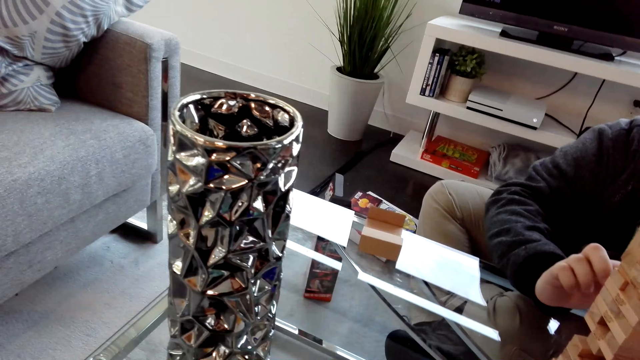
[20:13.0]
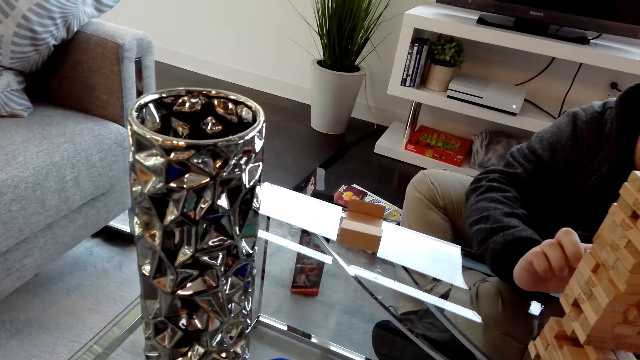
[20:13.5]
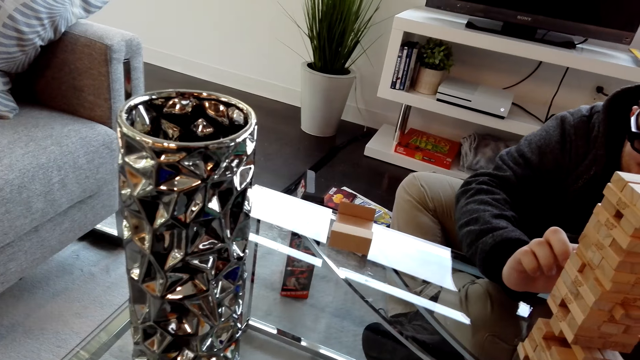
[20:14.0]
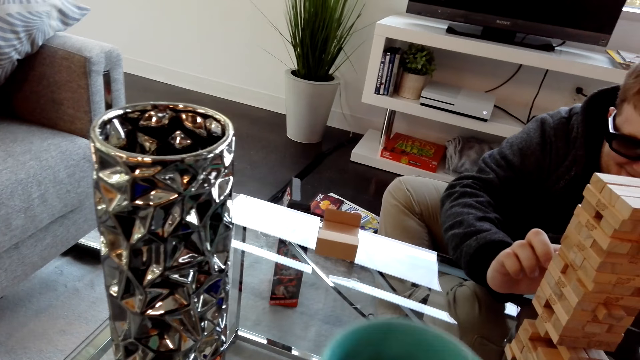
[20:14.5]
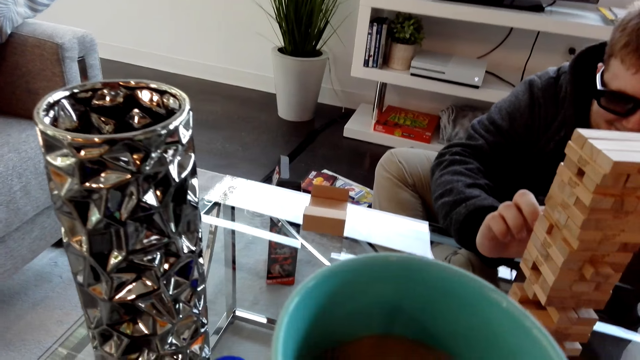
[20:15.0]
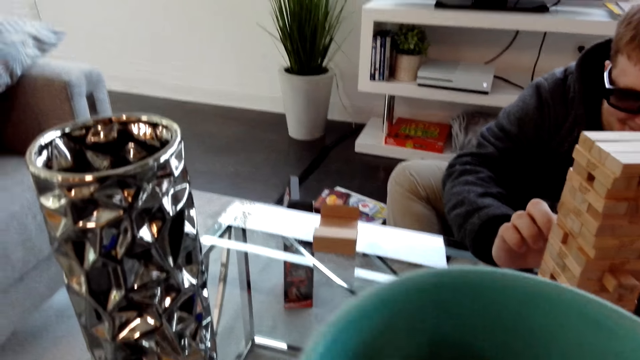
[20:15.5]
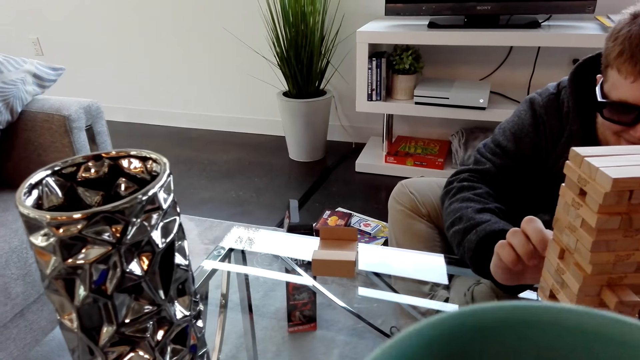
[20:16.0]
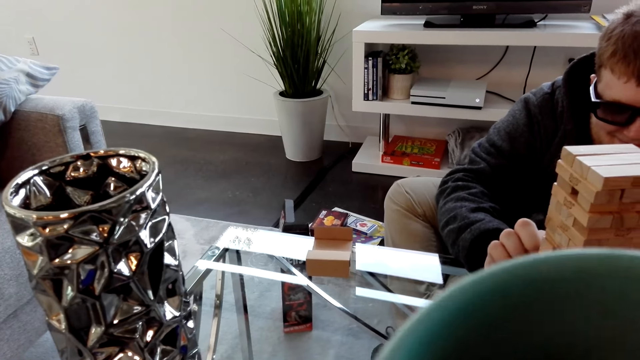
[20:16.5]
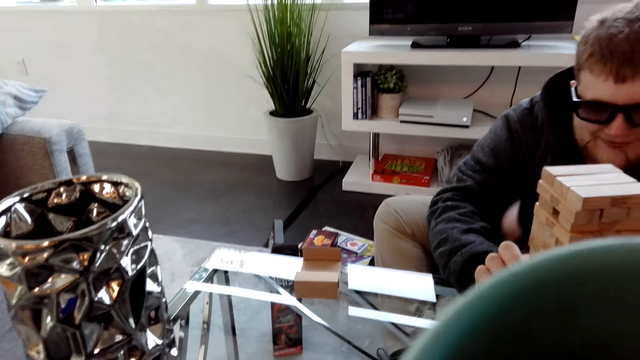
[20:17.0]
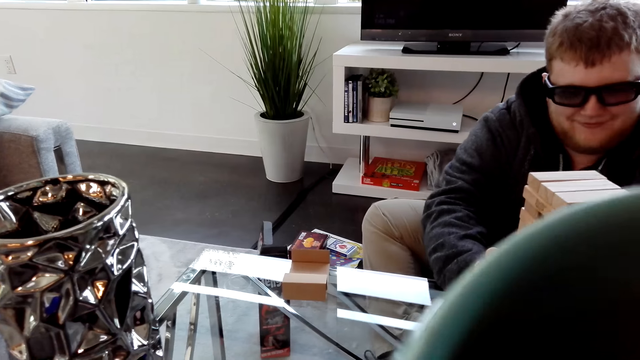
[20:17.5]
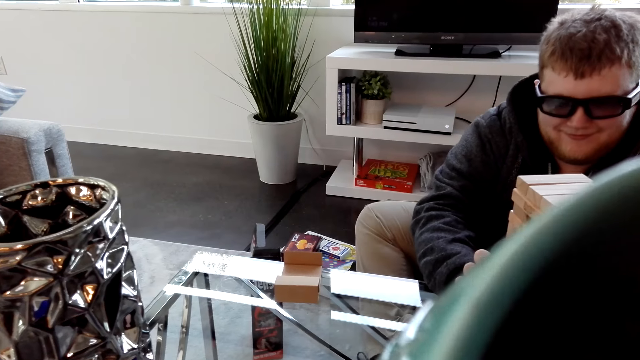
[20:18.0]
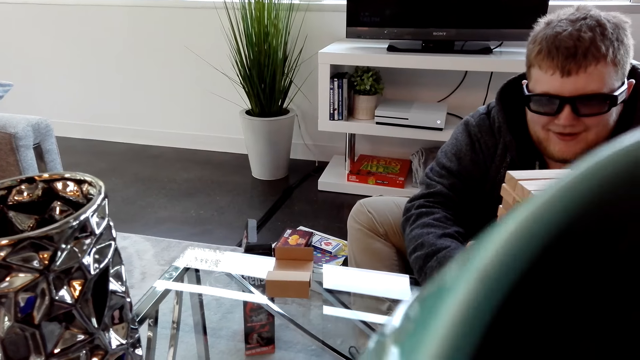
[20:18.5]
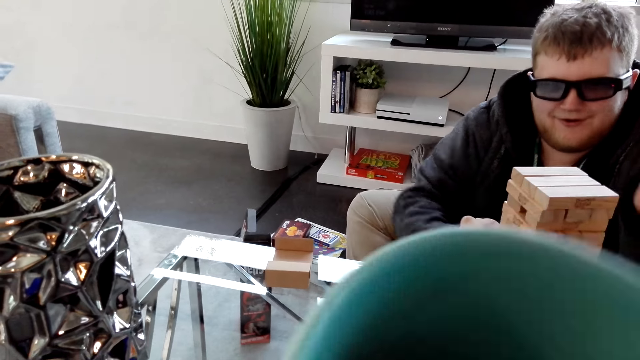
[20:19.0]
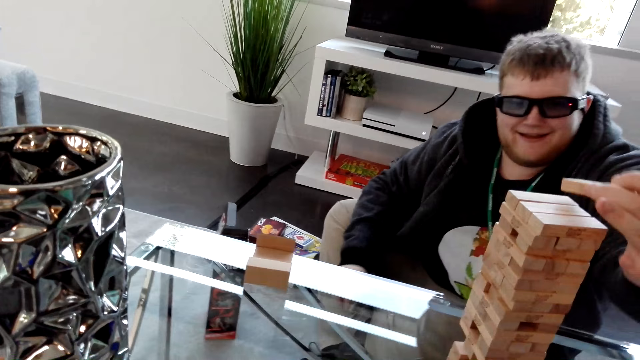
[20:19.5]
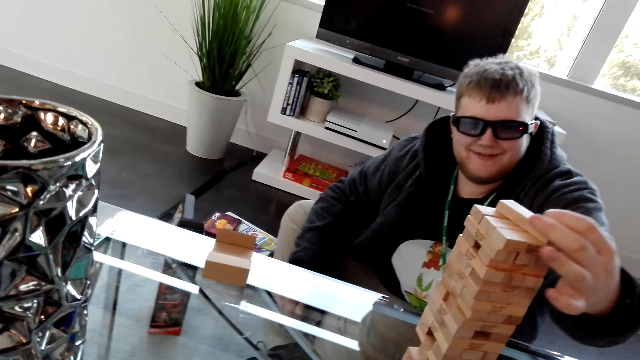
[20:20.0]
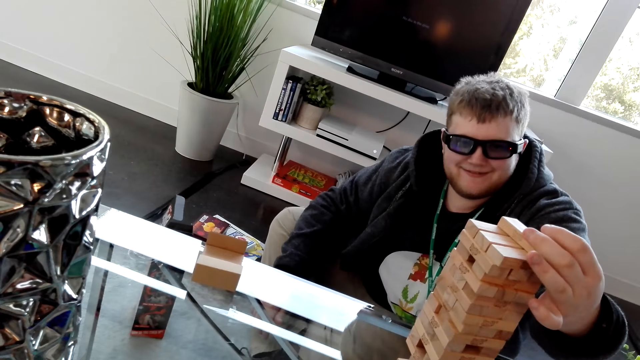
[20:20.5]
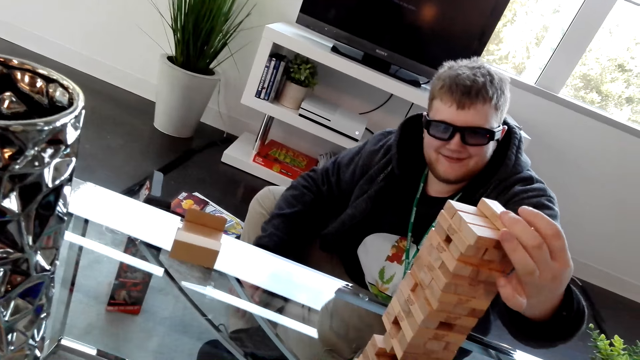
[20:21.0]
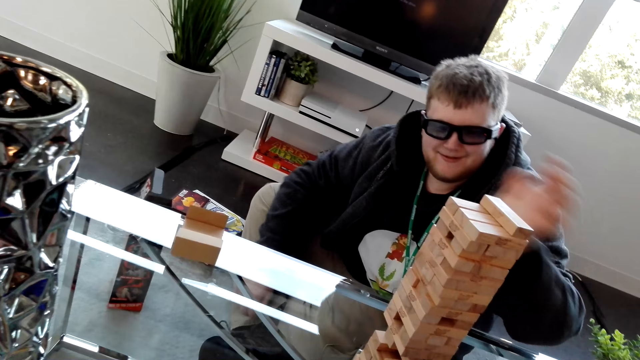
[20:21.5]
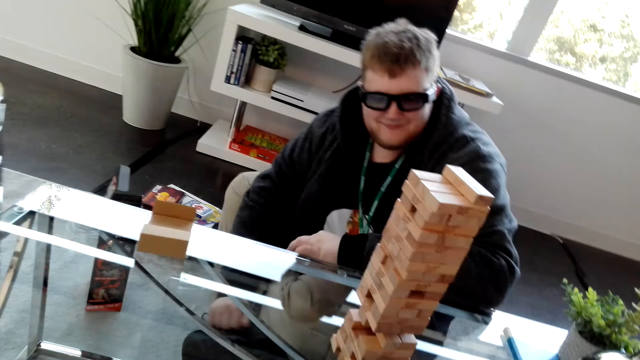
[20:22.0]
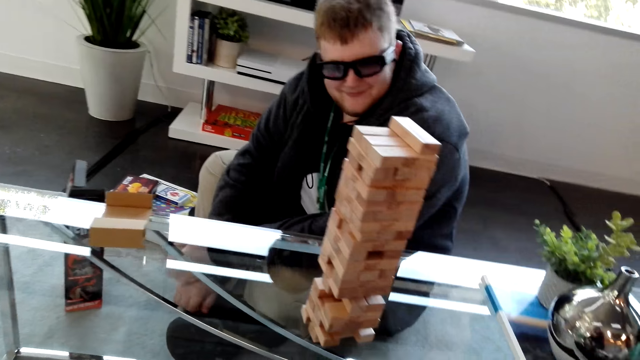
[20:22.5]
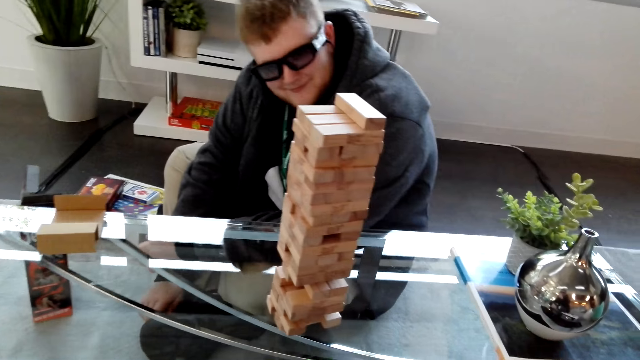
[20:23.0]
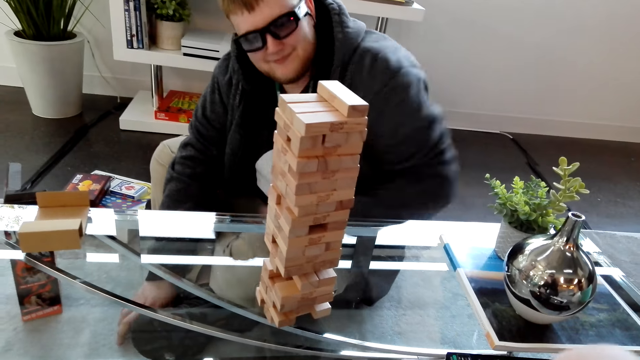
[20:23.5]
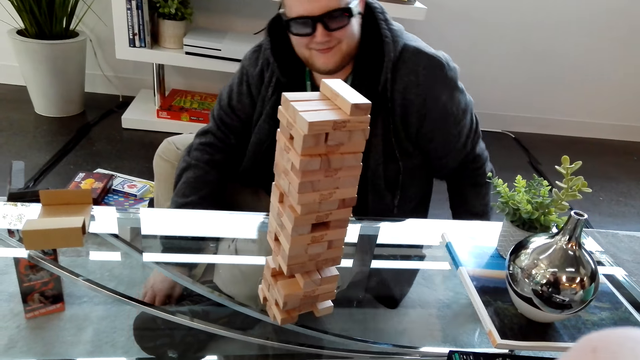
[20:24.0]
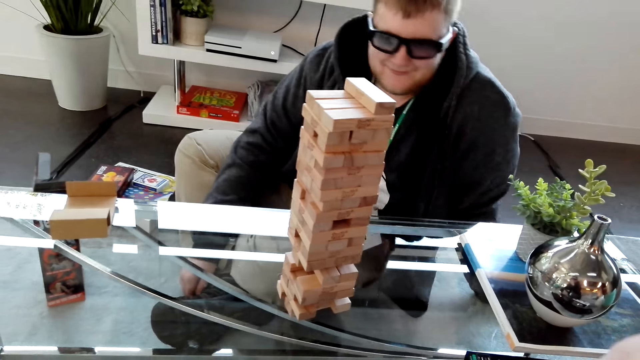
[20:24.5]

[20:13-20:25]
The camera wearer drinks coffee. A man places the block on top of the tower. The man and the camera wearer play a game on the table.

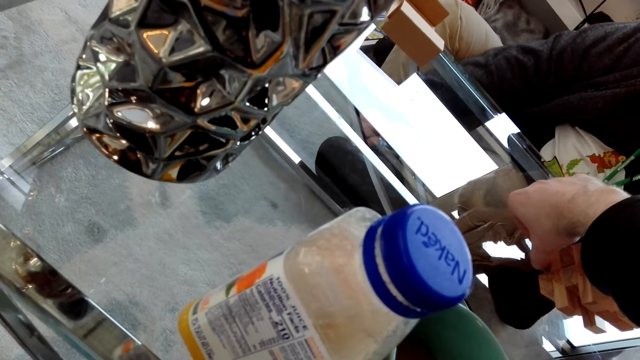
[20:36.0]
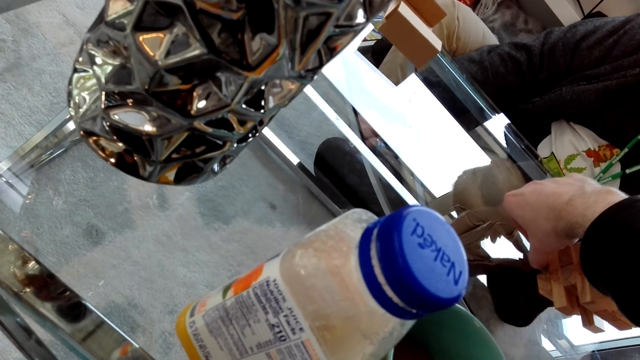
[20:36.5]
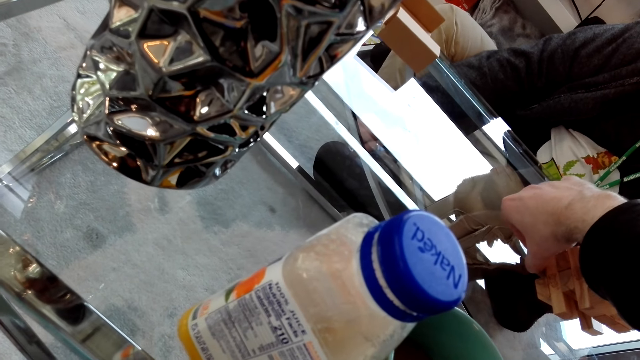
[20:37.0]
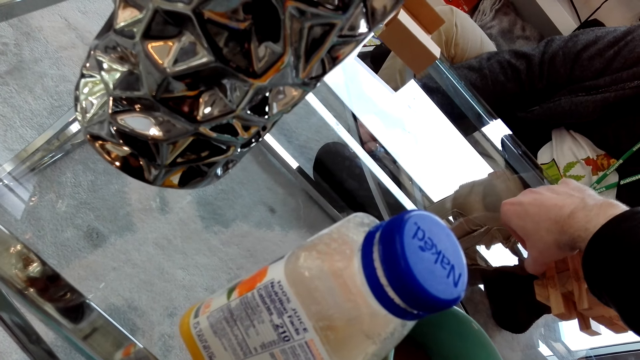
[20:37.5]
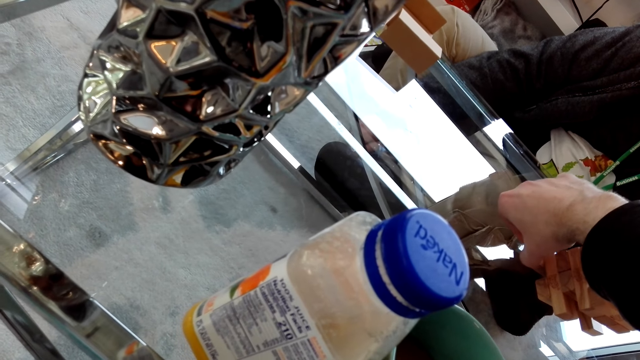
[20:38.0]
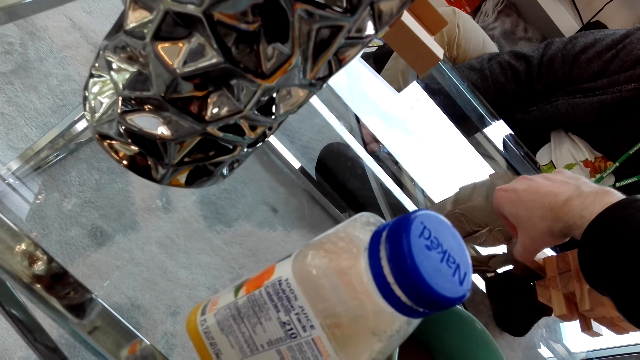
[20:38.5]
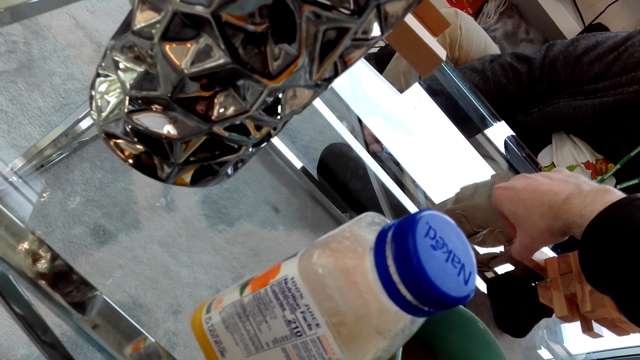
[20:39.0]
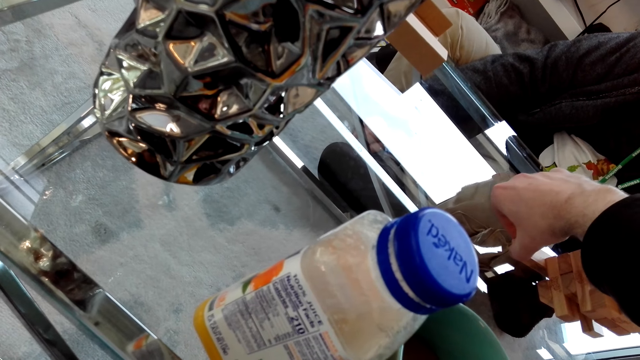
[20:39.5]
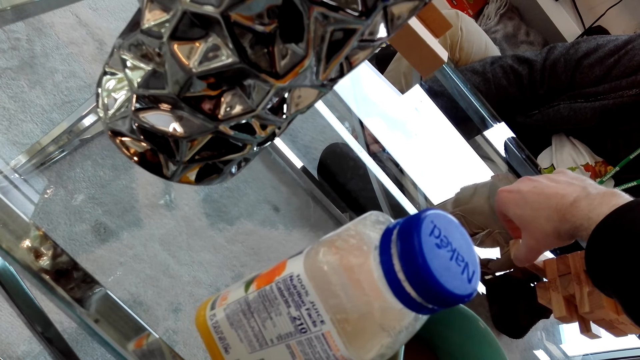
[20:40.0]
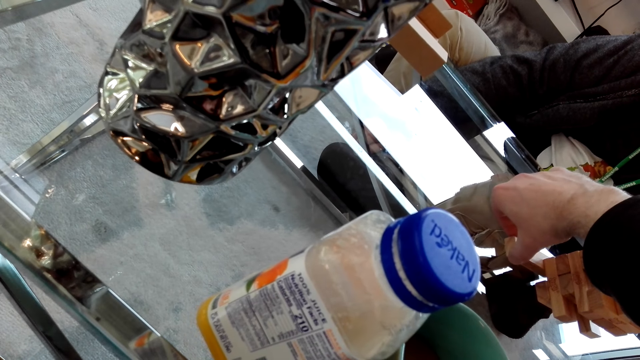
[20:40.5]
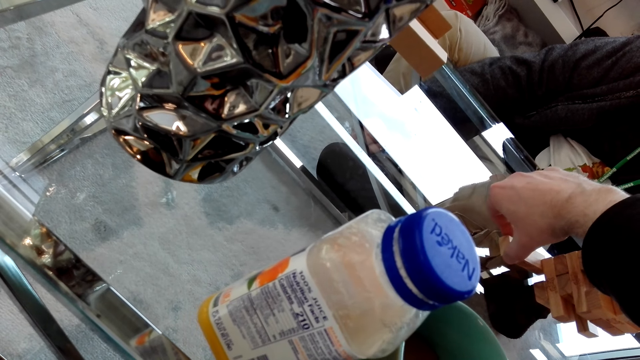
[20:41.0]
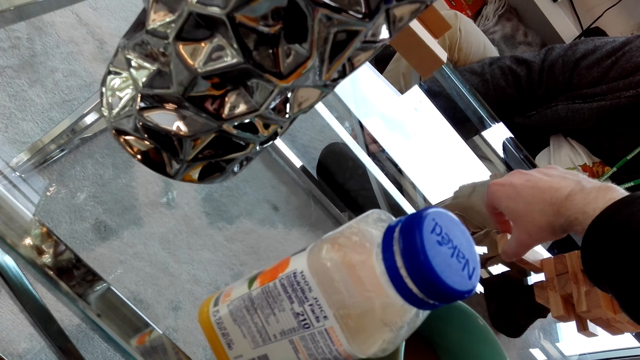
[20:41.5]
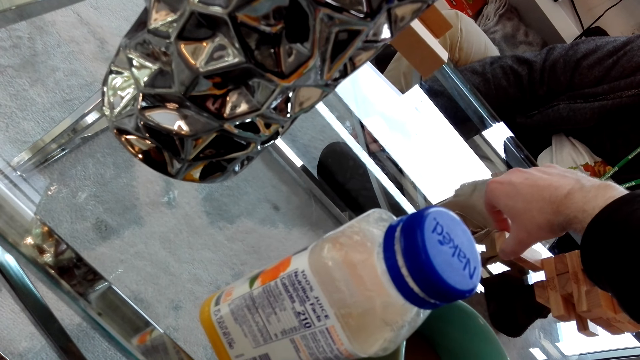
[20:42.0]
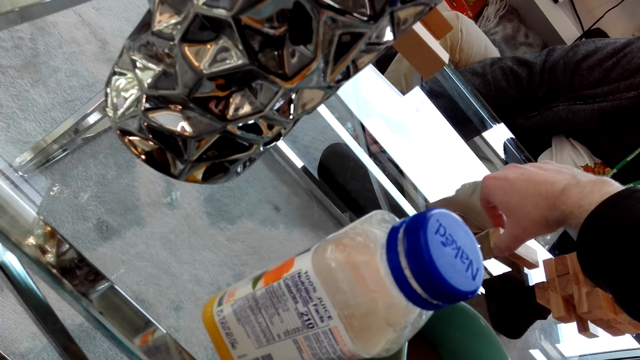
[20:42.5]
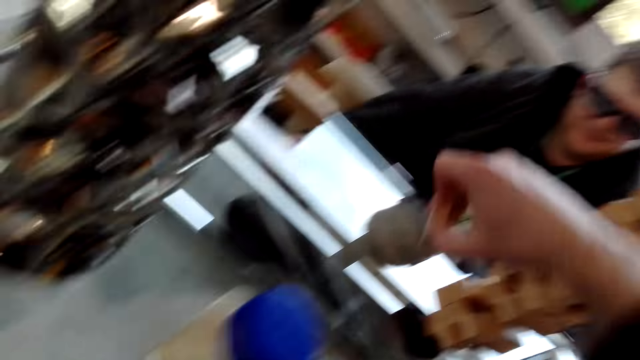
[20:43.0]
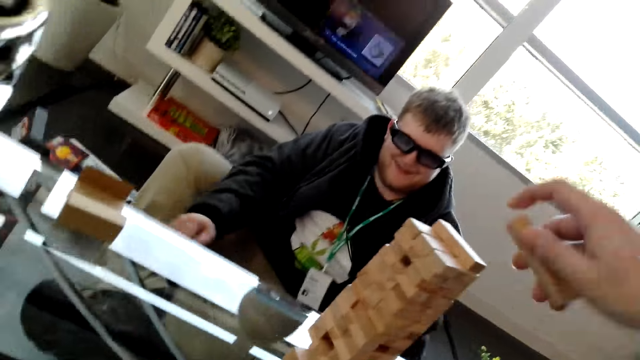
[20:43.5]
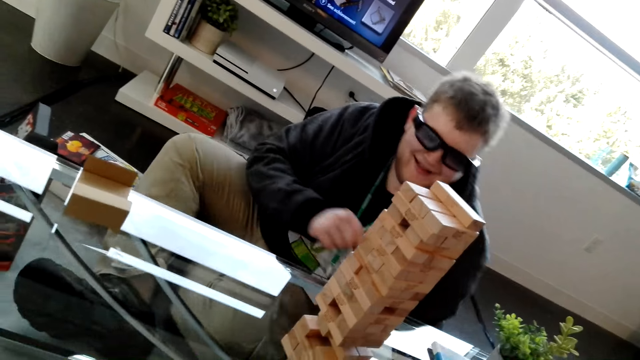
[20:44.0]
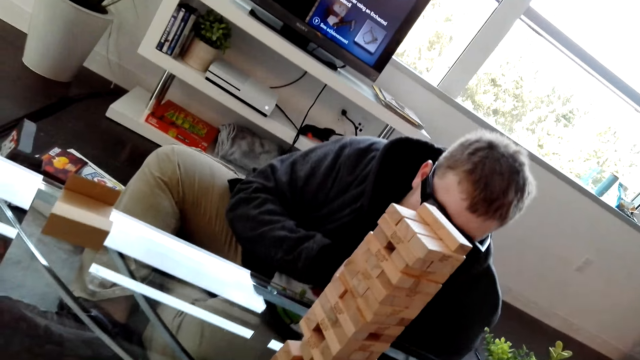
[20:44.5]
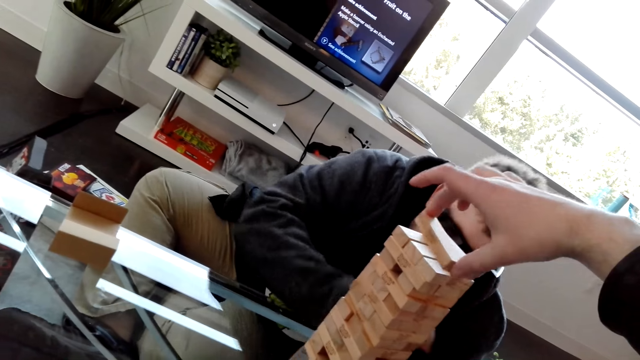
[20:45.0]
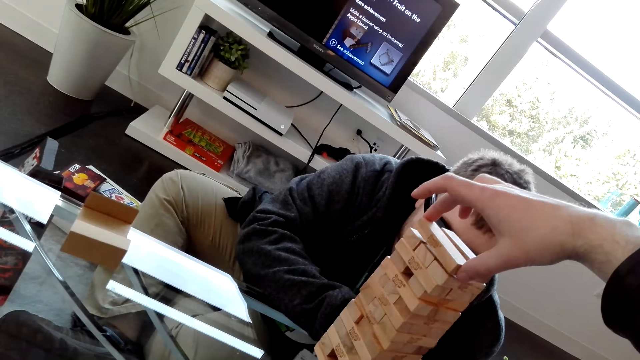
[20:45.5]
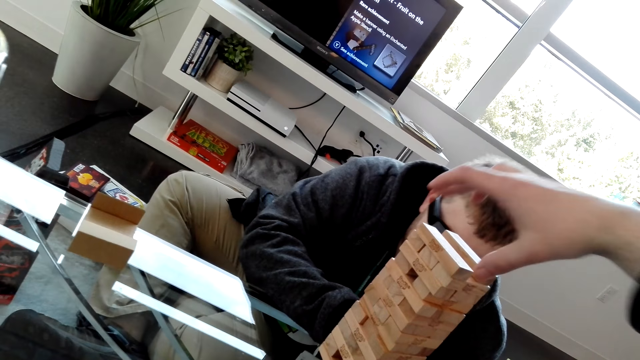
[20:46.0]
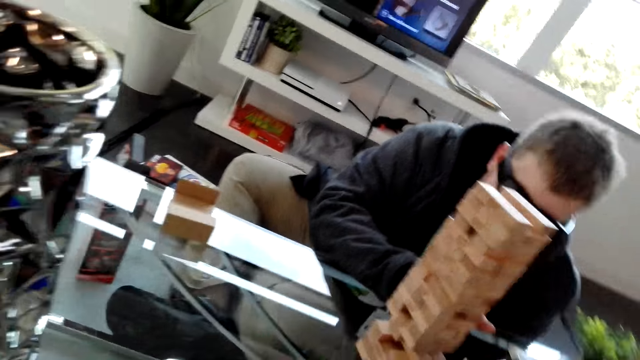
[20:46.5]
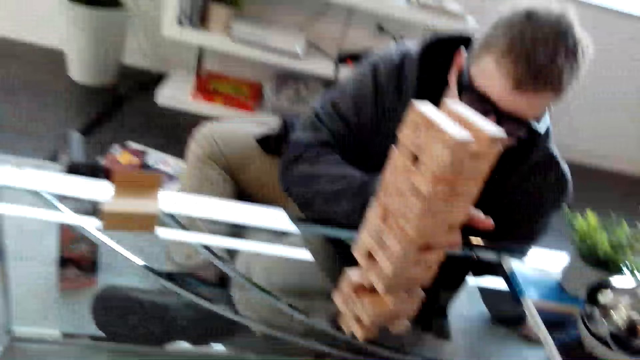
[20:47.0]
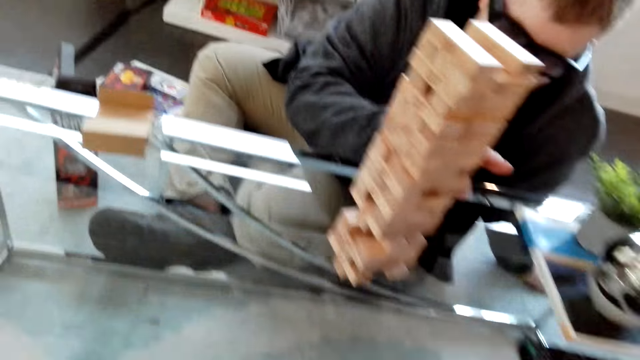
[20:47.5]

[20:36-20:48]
The camera wearer removes a block on the tower. They place the block on top of the tower.
